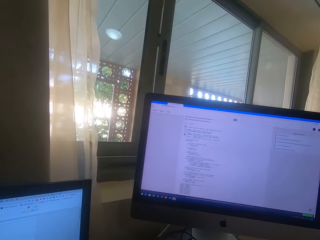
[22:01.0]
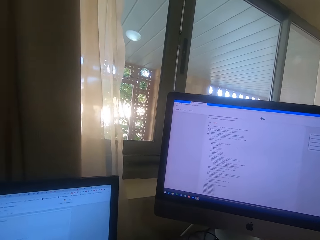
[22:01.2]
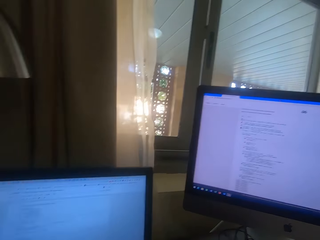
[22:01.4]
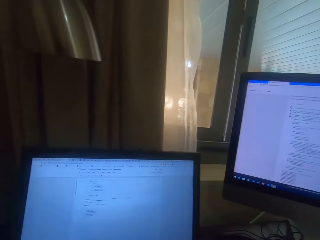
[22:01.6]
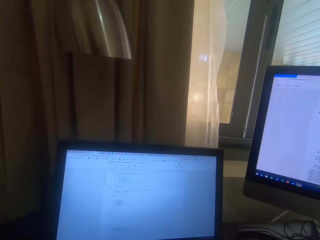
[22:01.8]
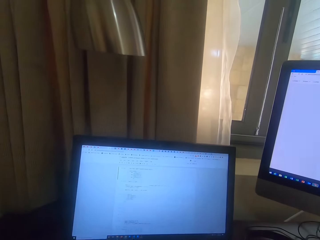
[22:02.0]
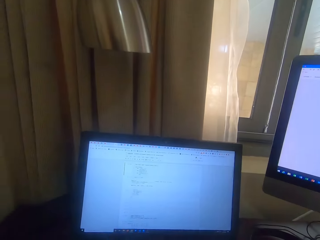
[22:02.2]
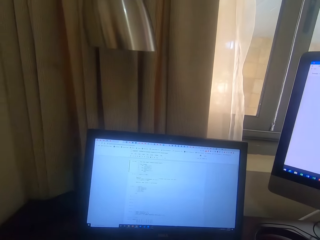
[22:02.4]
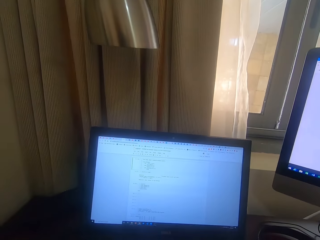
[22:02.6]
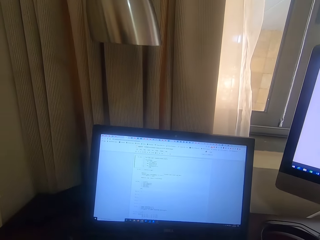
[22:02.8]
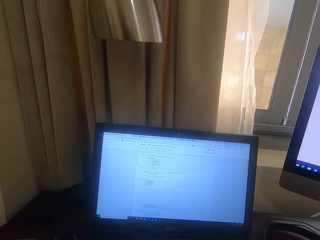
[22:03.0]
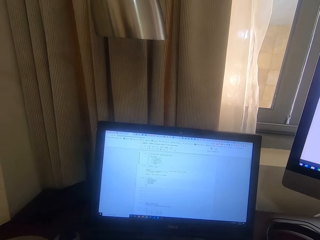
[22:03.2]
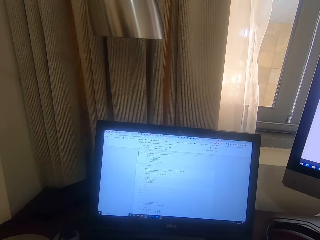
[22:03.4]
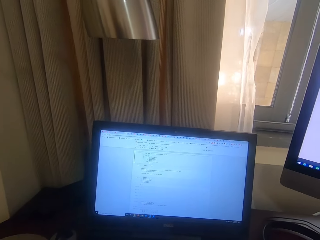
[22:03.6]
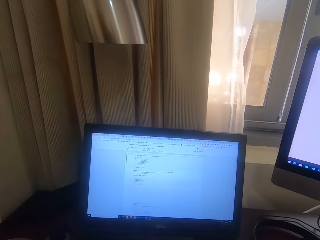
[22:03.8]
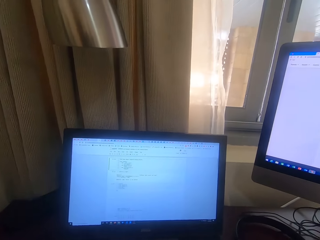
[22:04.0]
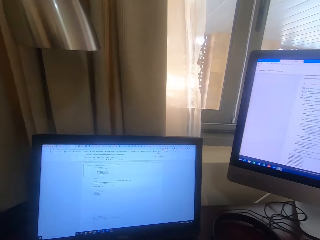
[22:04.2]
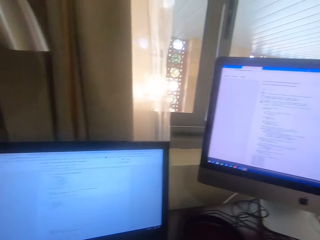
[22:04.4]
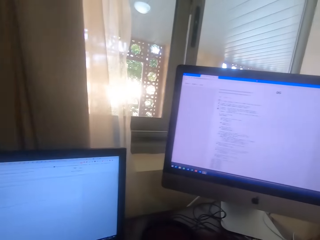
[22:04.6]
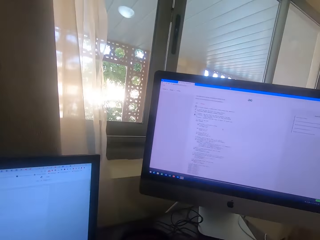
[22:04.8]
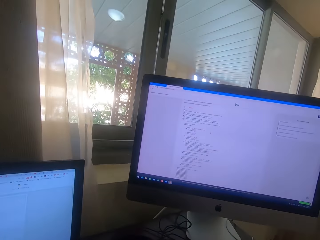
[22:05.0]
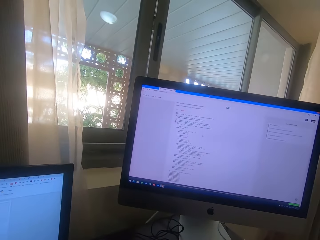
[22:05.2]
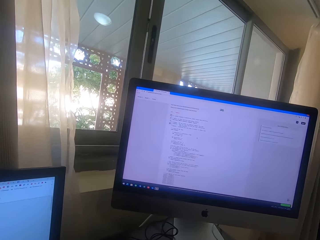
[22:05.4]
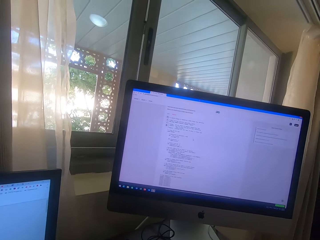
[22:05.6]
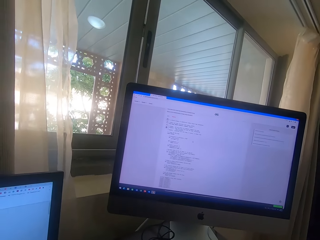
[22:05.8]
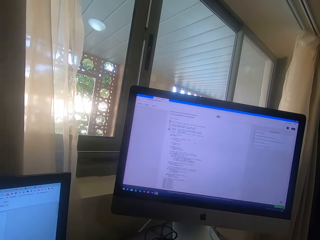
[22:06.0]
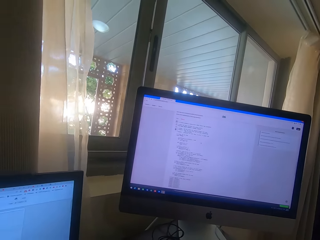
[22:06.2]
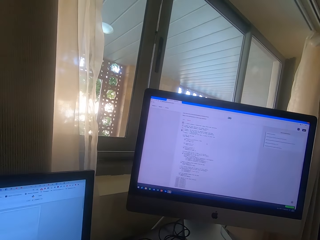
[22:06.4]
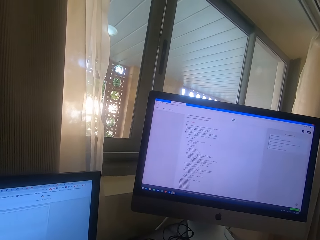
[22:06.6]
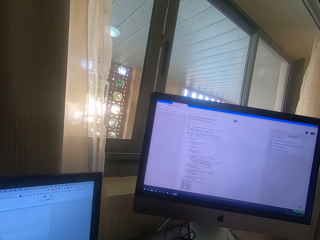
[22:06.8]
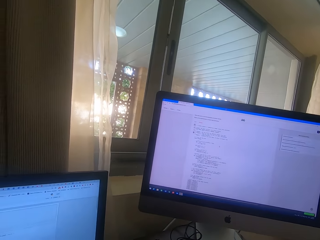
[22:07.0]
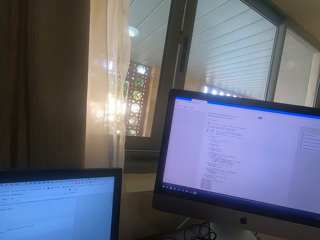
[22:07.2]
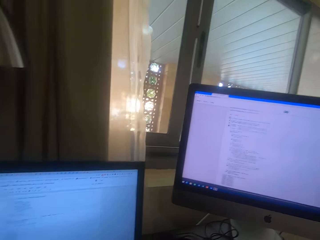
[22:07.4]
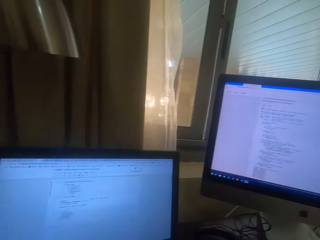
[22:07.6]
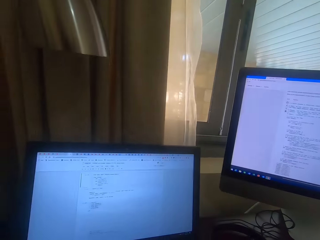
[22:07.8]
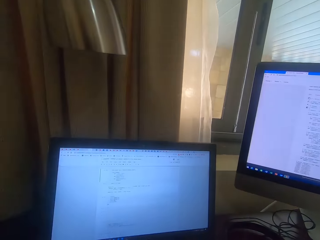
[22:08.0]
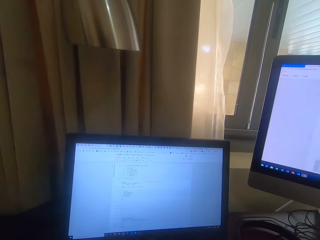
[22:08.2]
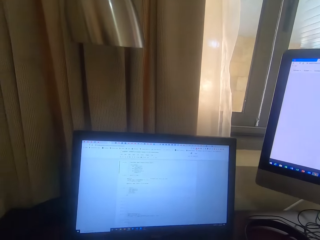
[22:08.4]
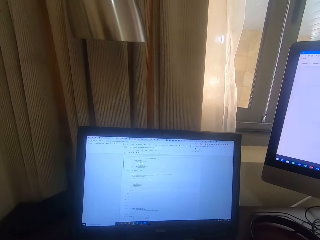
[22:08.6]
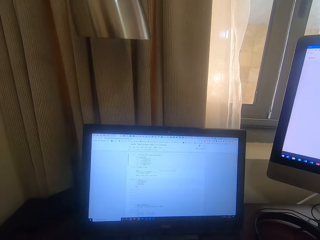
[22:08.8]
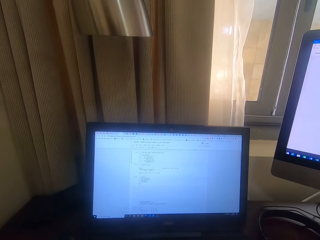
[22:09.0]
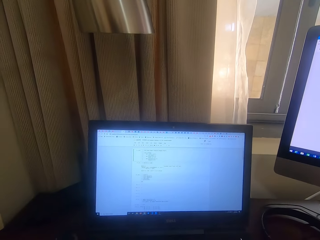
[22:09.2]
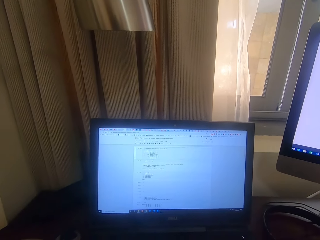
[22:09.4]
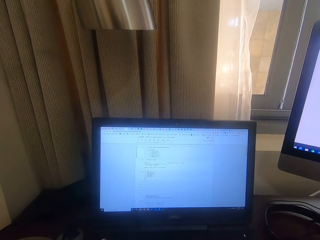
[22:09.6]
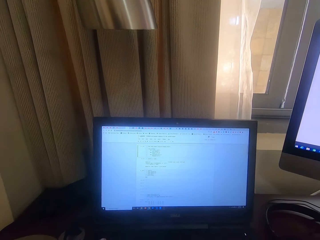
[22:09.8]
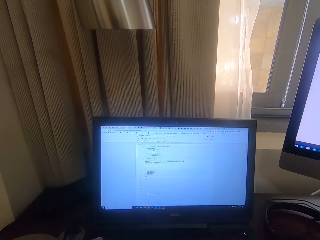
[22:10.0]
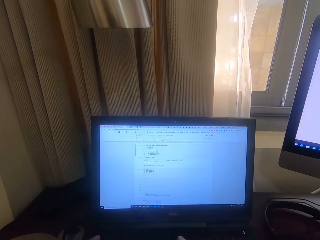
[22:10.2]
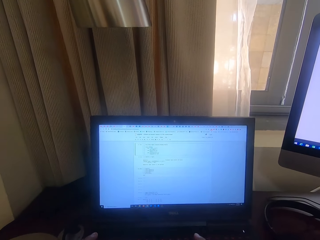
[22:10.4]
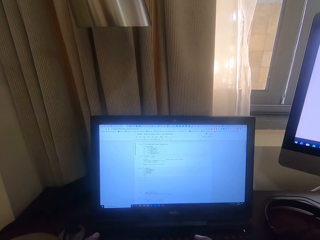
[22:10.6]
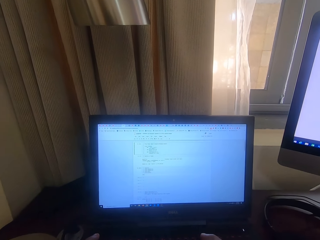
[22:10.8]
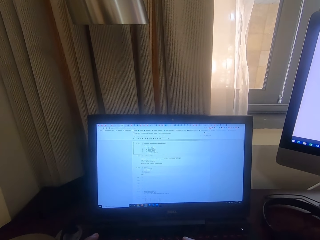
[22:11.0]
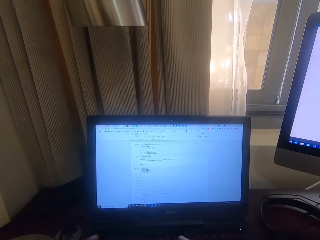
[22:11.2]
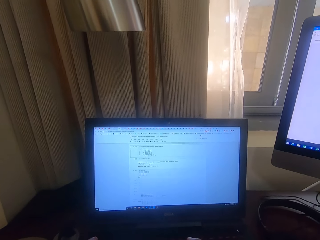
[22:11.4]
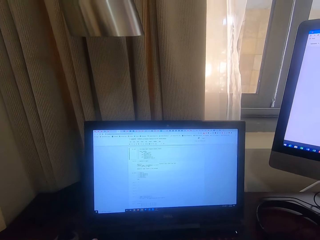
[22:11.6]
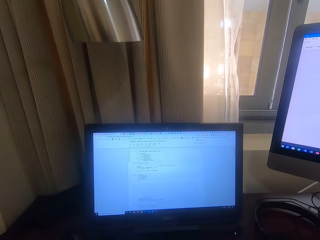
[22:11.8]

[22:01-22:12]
The camera wearer looks at the computer.

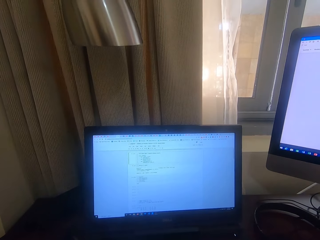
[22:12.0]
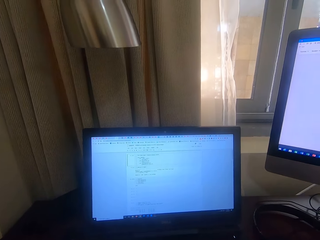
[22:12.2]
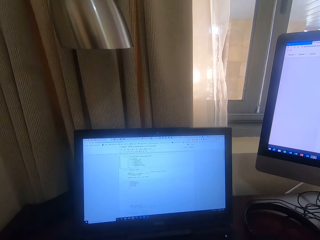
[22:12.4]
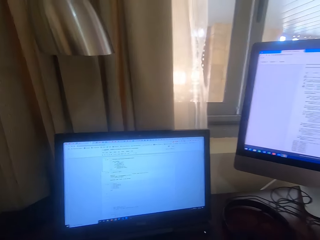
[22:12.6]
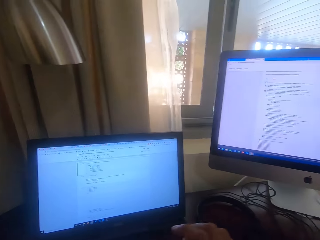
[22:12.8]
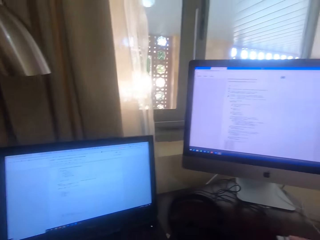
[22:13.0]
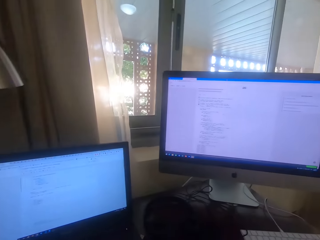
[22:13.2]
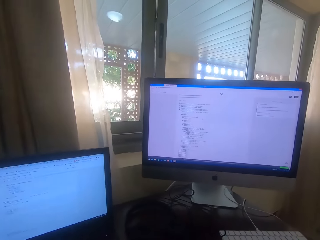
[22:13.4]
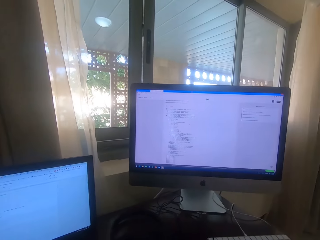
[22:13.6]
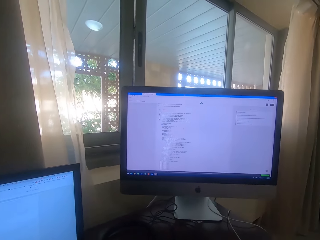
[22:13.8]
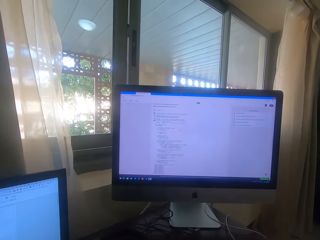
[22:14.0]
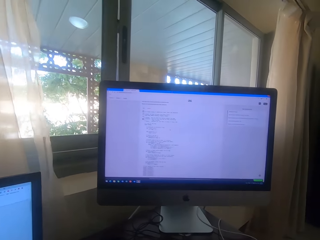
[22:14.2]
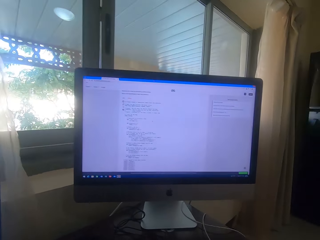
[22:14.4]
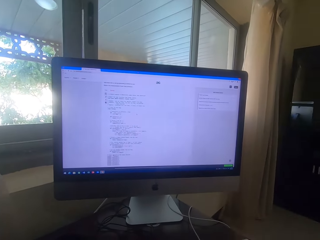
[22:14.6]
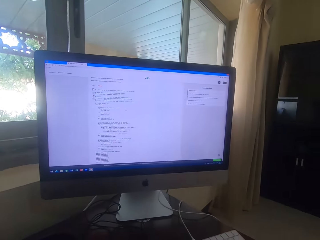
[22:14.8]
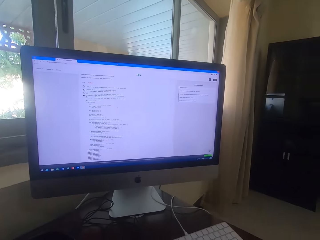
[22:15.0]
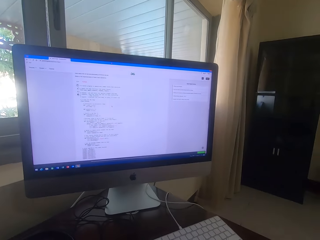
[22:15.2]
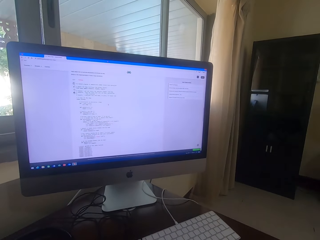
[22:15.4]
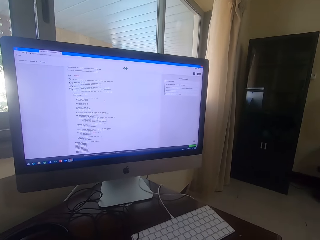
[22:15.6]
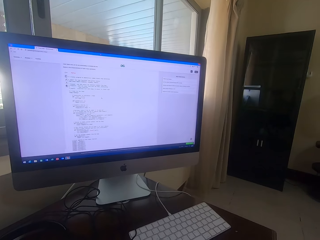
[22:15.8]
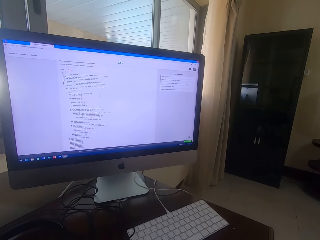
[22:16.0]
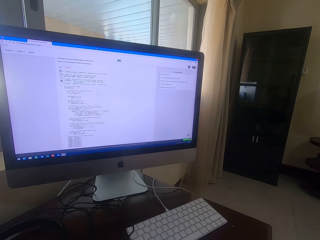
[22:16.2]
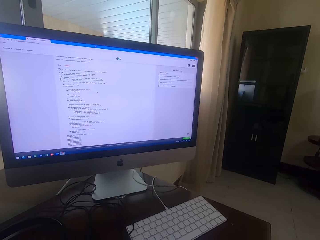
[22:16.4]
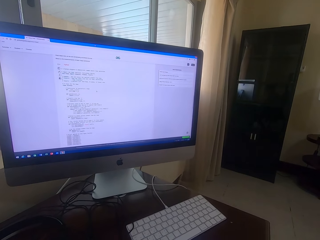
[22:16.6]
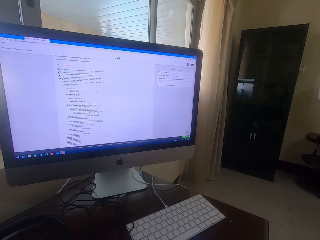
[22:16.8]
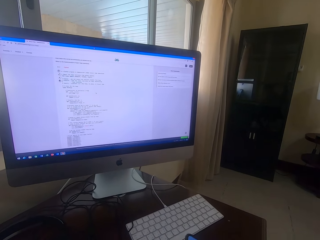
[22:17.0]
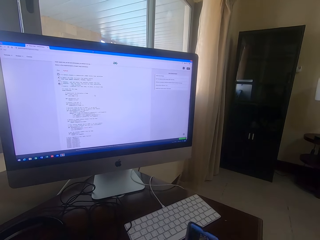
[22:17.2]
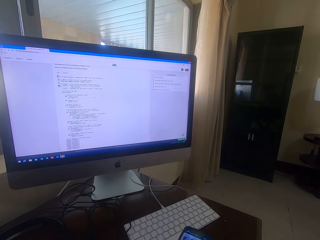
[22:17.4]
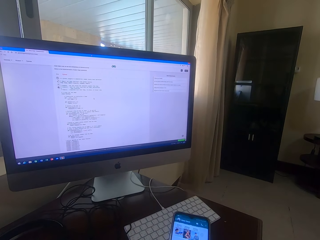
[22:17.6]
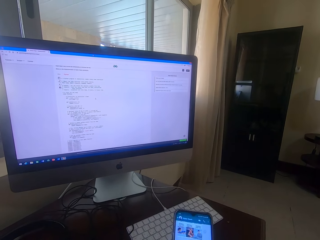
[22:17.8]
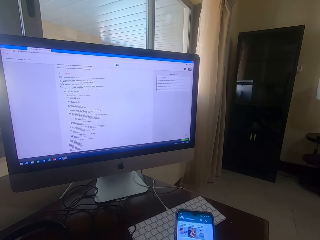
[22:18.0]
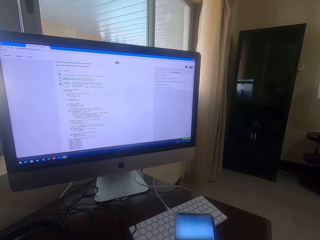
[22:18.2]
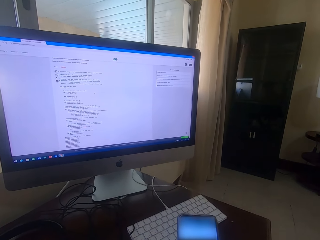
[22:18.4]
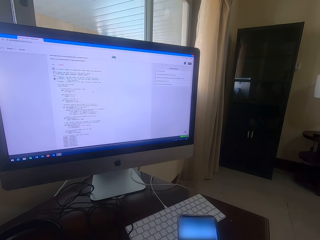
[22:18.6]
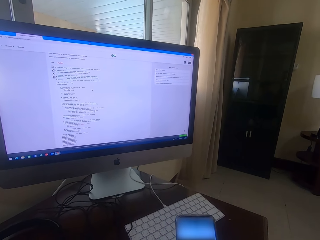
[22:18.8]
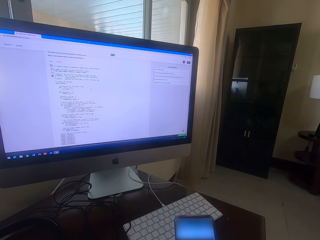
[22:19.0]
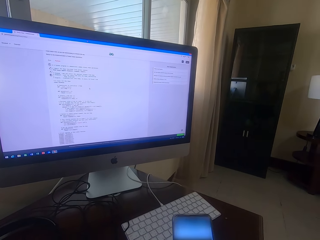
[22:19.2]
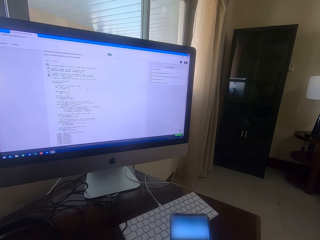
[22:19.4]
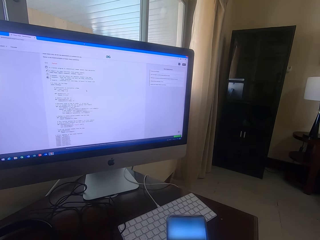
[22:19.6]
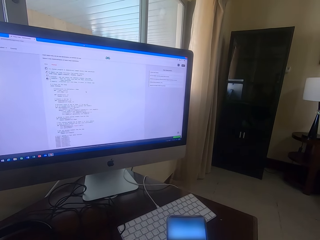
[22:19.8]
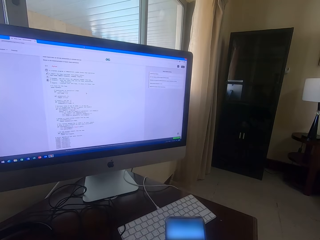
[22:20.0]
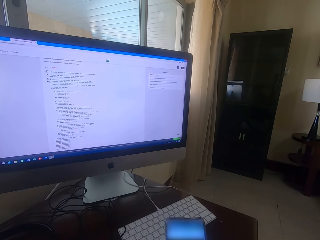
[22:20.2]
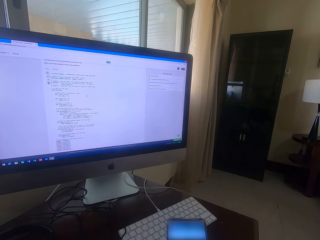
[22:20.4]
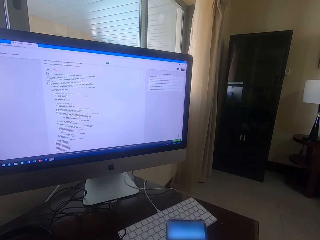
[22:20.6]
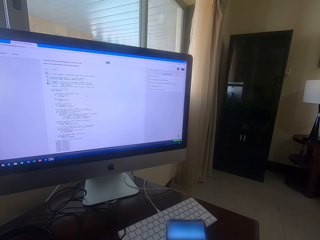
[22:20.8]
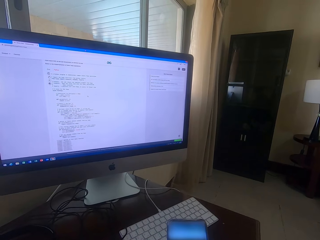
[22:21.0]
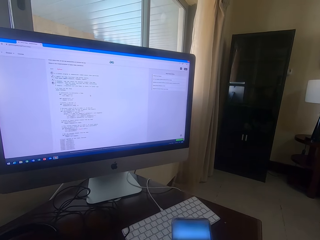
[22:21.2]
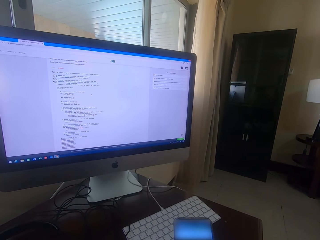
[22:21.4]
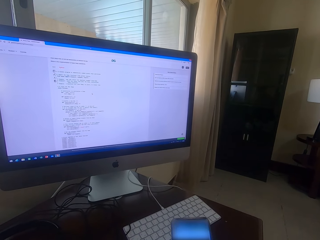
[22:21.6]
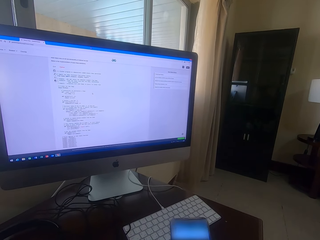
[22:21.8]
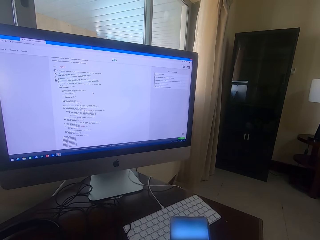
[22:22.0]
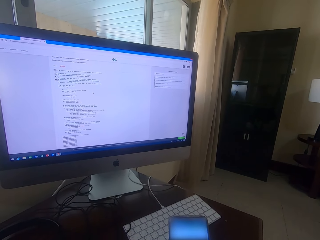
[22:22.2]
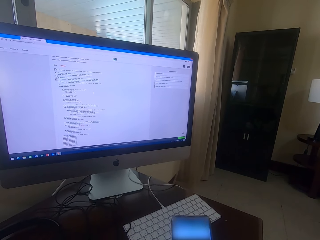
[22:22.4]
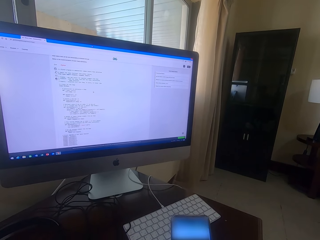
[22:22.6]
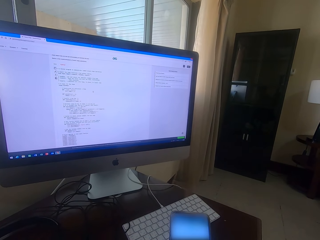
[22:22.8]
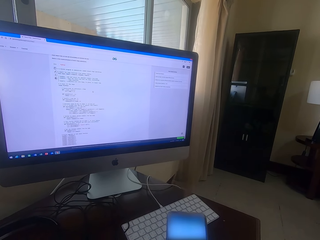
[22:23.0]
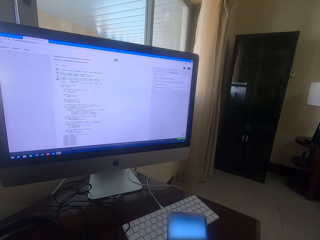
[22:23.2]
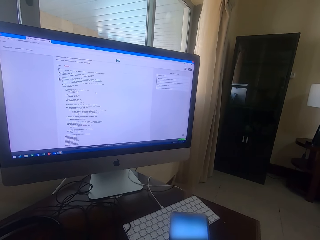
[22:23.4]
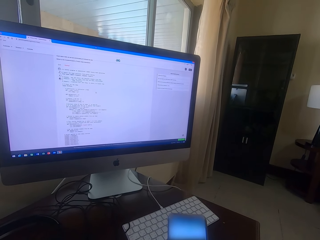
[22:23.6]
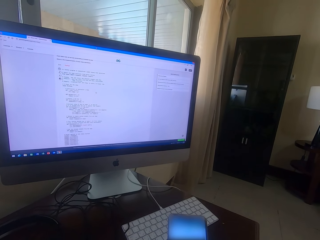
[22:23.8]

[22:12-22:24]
The camera wearer reads on the desktop screen. They operate the phone.
